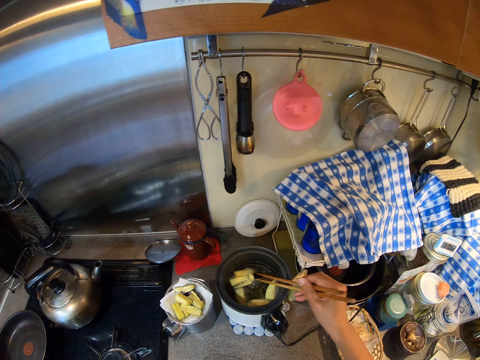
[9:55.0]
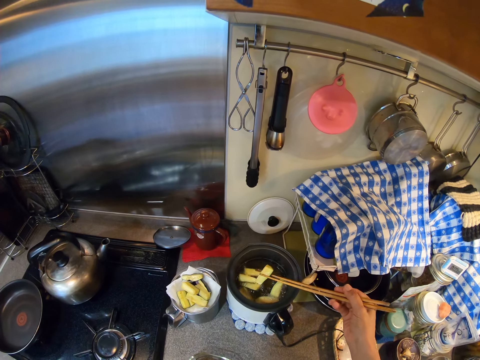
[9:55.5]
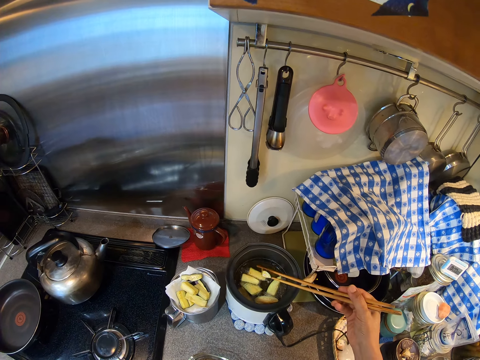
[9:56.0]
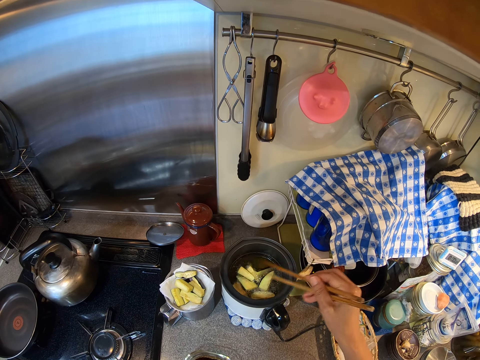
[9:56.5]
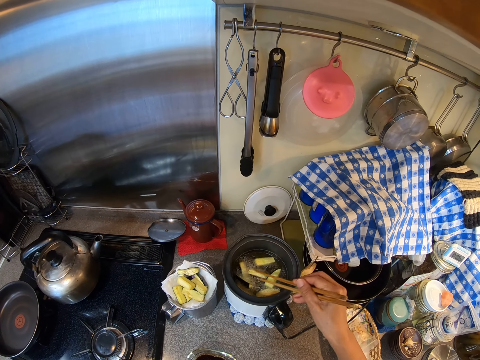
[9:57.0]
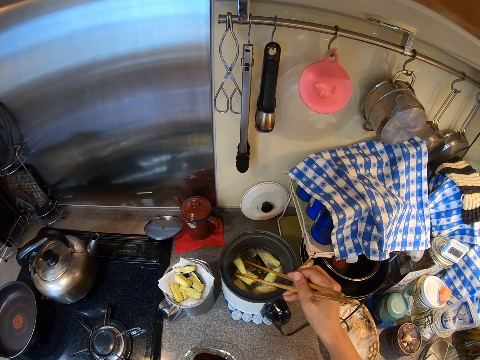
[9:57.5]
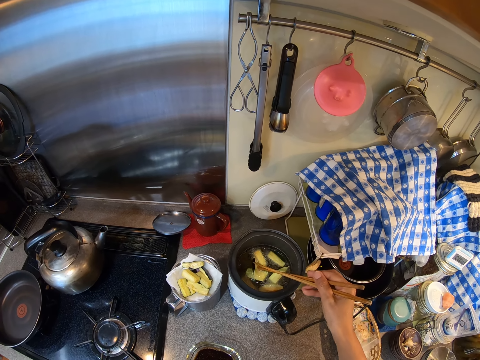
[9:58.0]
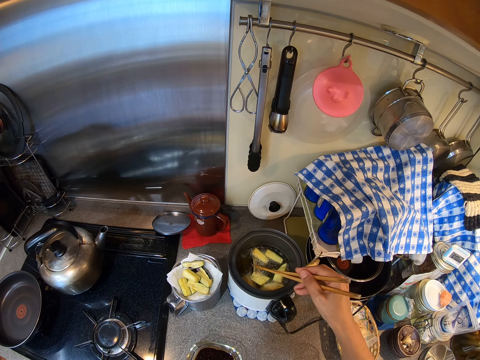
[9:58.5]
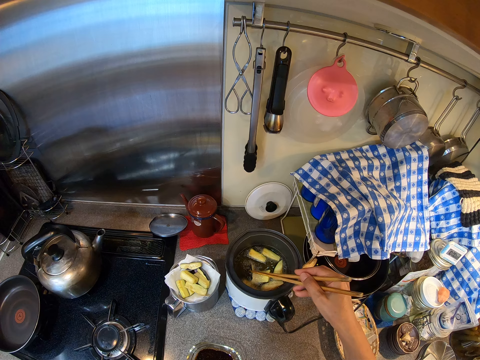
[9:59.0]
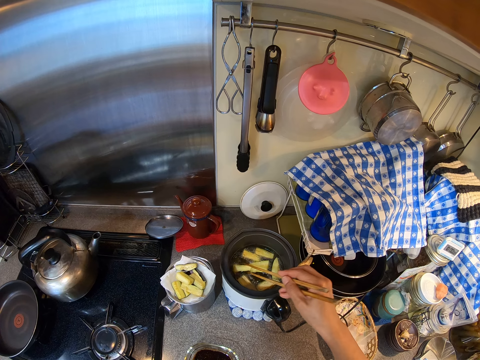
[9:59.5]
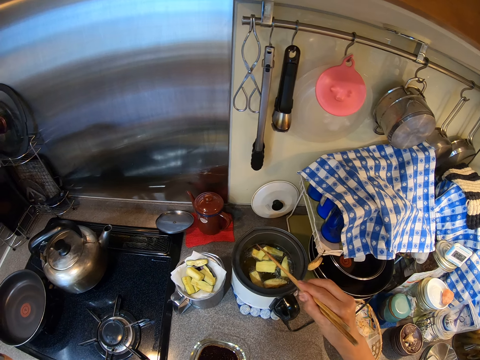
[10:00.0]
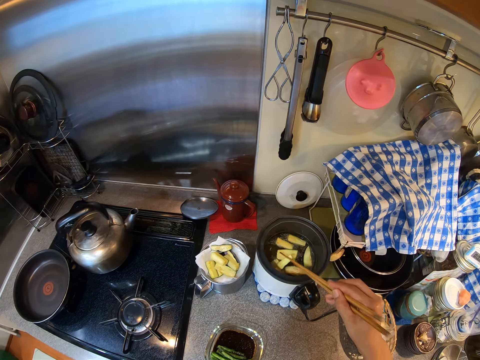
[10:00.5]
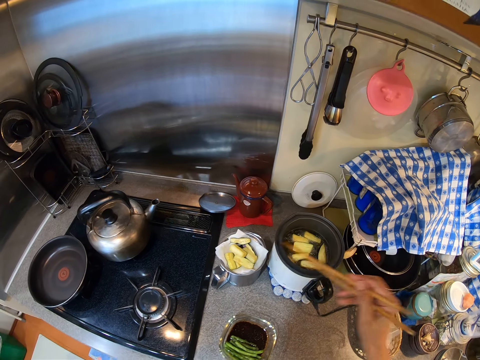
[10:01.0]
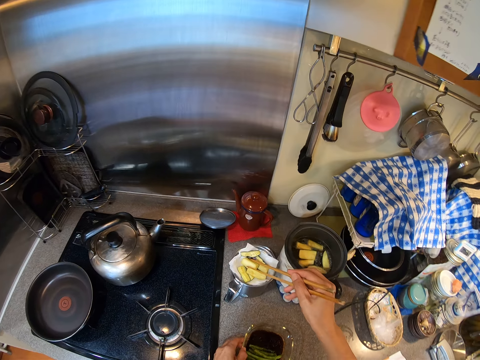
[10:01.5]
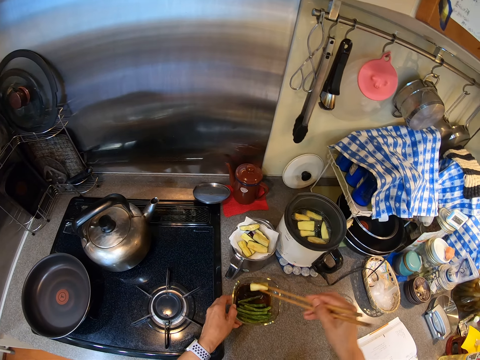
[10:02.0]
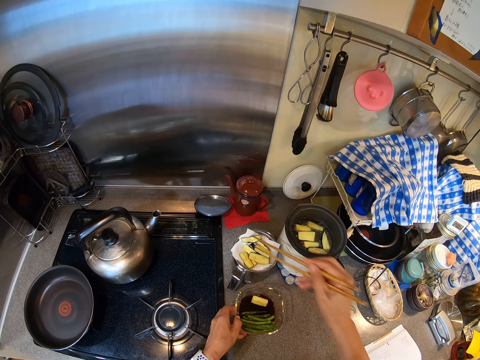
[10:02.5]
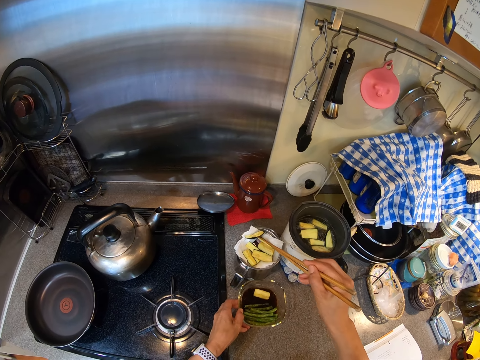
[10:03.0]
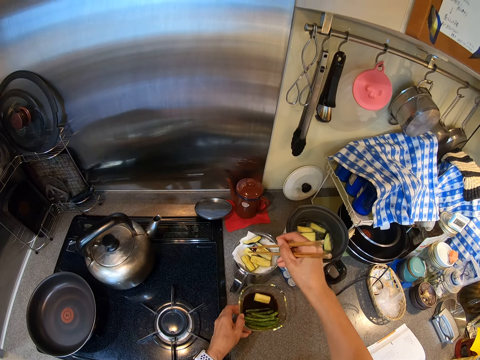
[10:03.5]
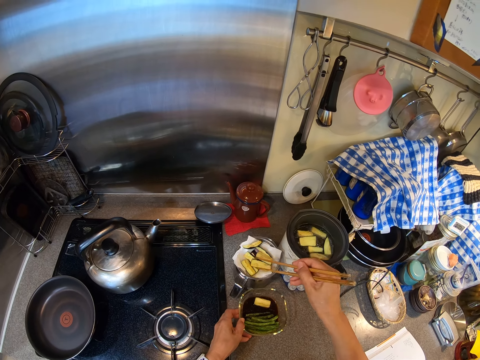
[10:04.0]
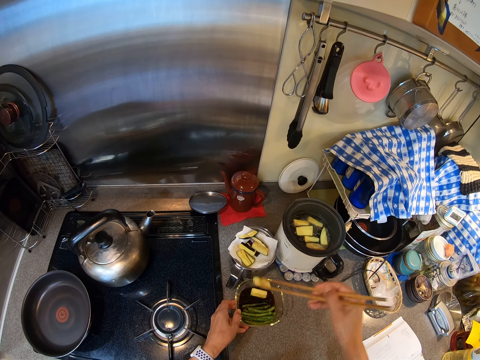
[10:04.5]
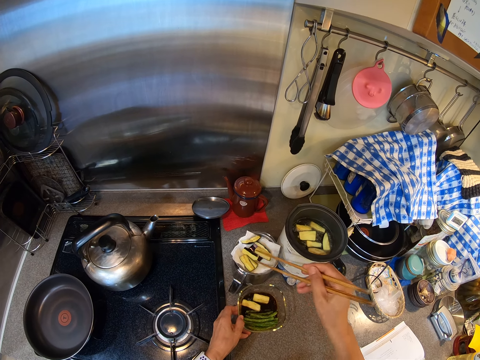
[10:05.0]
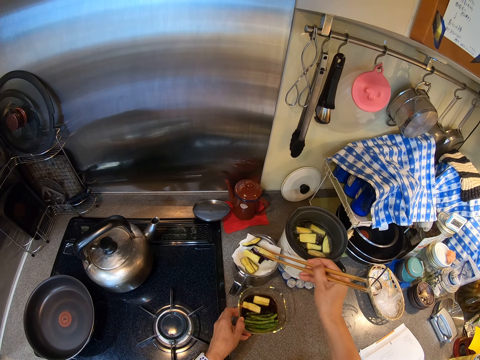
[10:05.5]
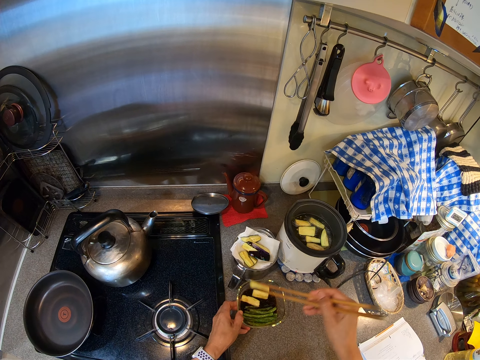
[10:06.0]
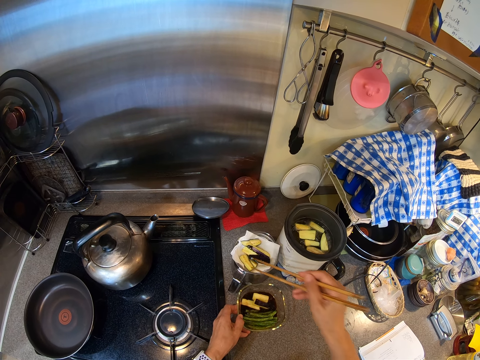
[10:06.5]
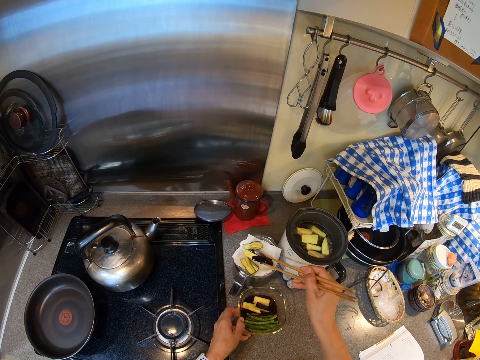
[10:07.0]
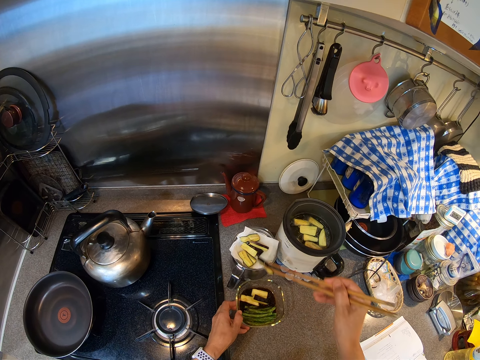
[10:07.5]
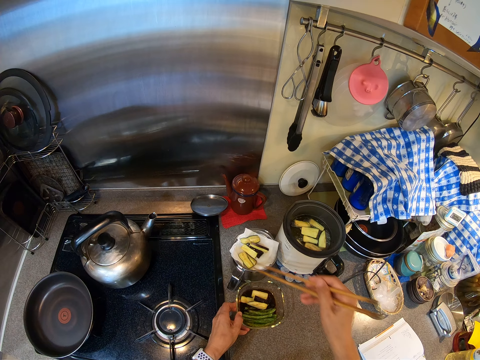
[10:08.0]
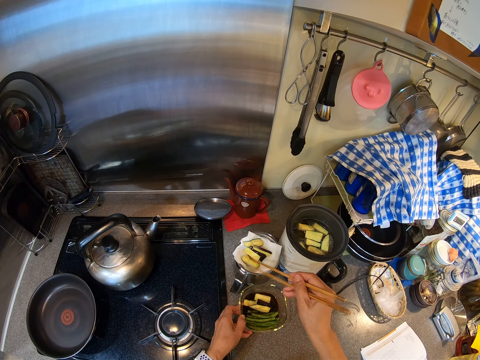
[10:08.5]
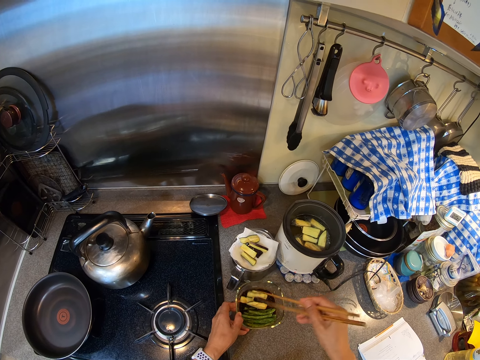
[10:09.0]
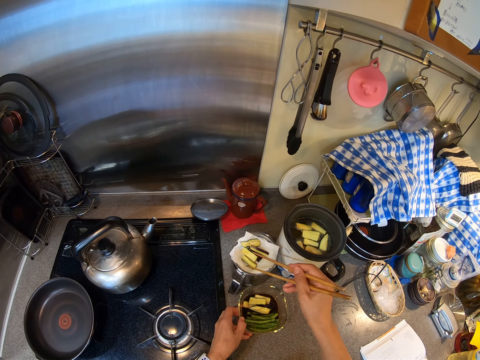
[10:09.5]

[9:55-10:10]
The camera wearer puts the food in the bowl. They move the stick down. They knock the stick on the pot. They dip an egg shell in the sauce. They pick up the egg shell.

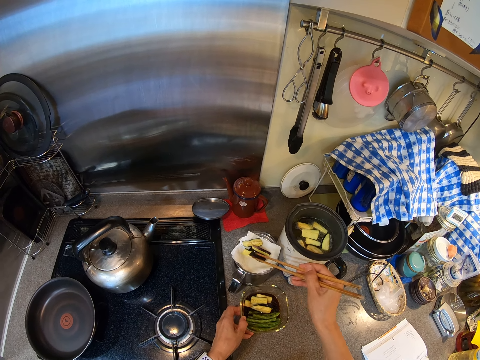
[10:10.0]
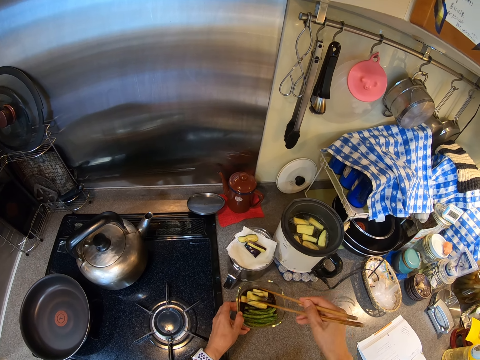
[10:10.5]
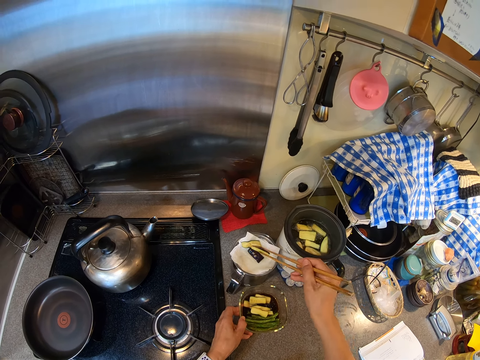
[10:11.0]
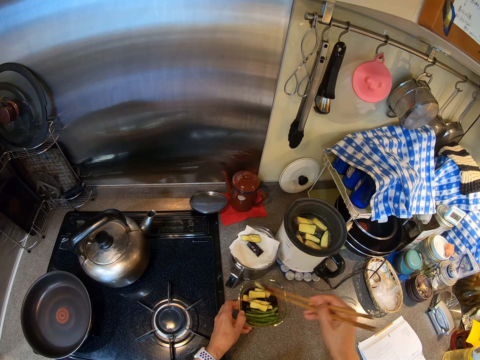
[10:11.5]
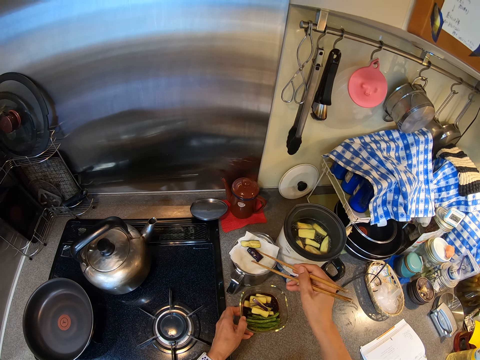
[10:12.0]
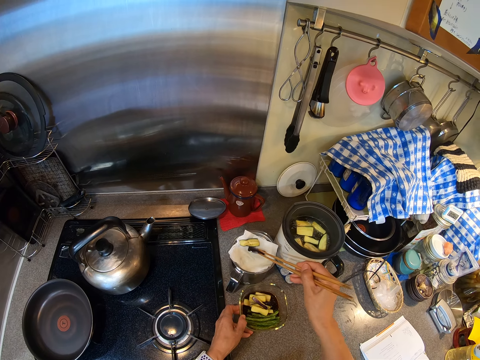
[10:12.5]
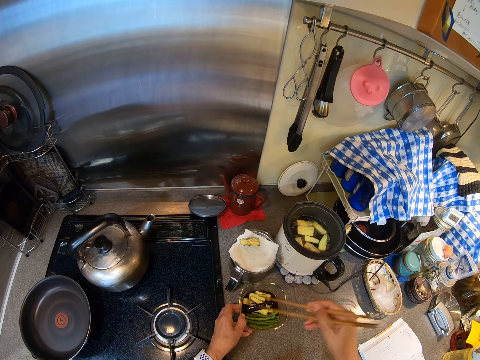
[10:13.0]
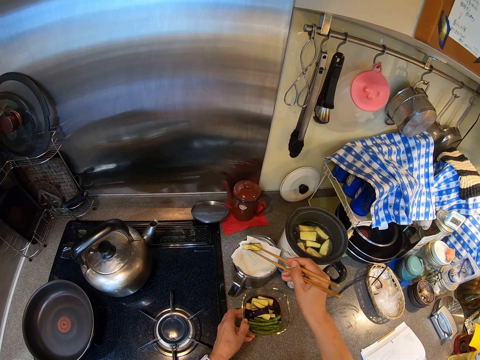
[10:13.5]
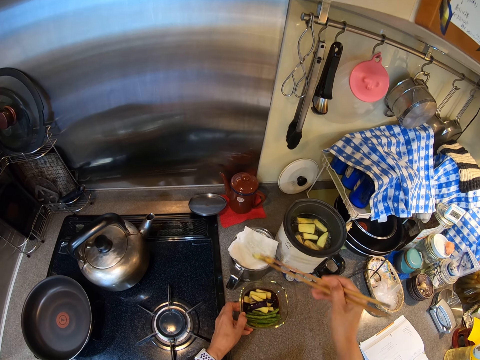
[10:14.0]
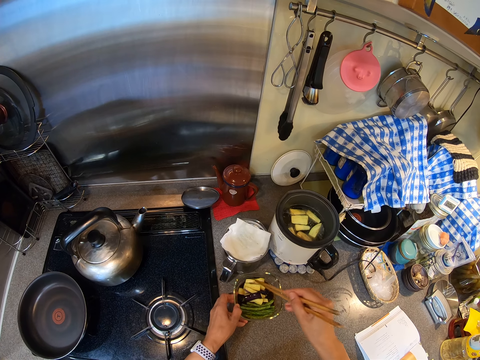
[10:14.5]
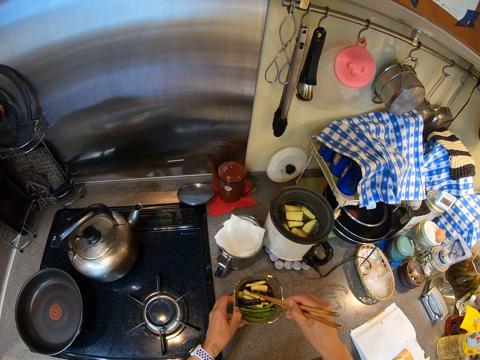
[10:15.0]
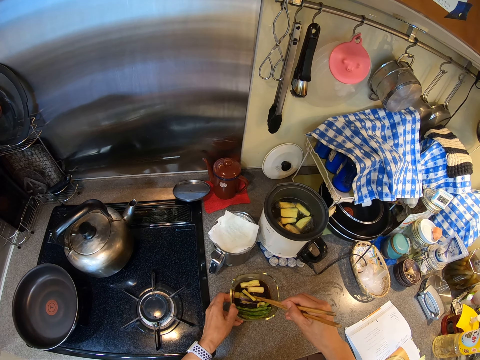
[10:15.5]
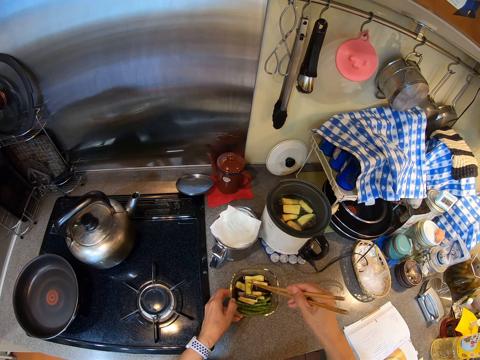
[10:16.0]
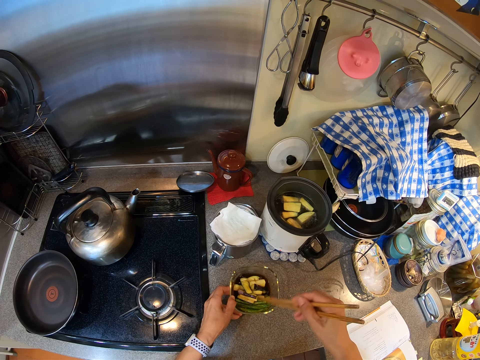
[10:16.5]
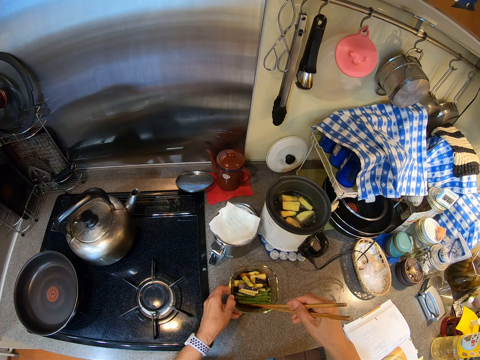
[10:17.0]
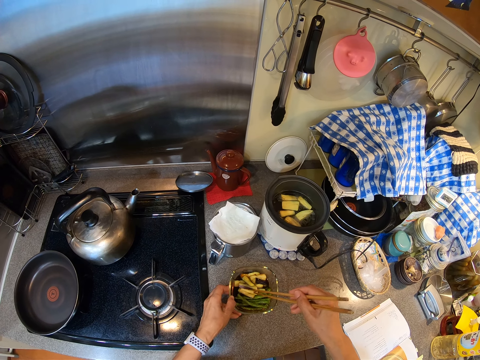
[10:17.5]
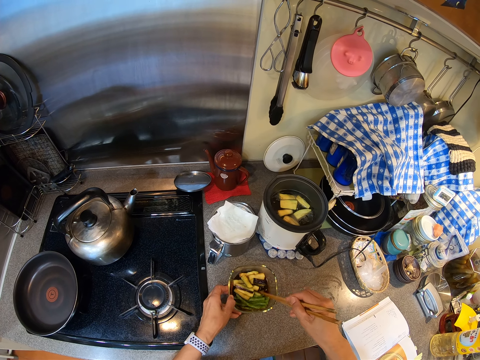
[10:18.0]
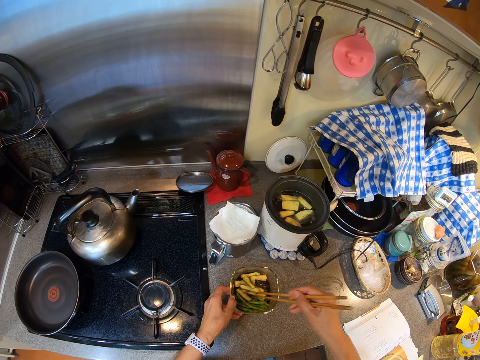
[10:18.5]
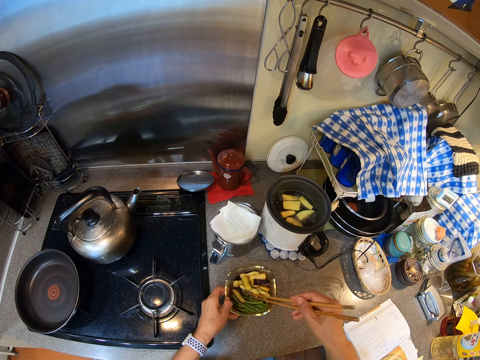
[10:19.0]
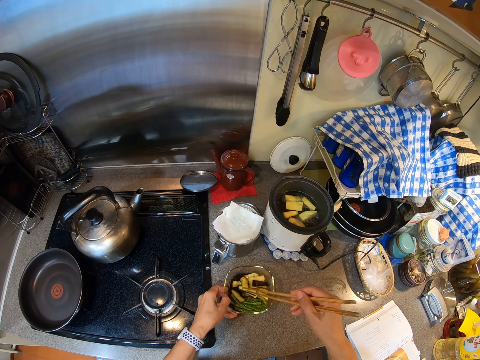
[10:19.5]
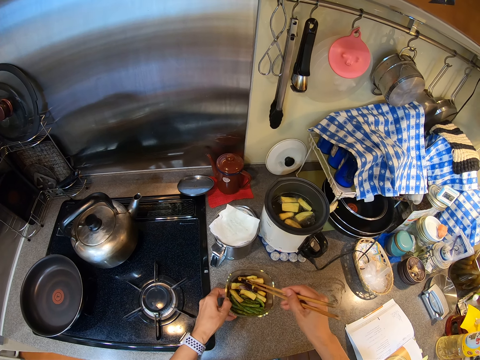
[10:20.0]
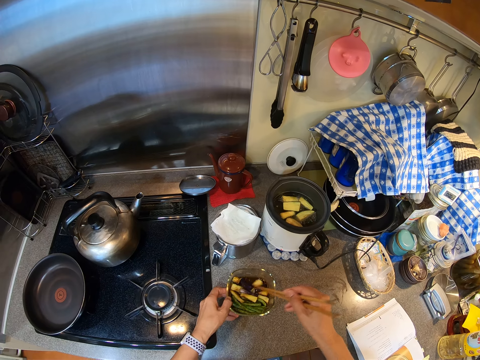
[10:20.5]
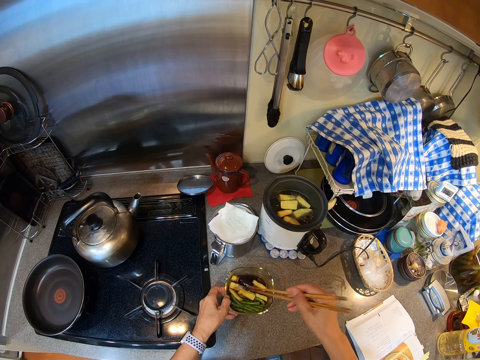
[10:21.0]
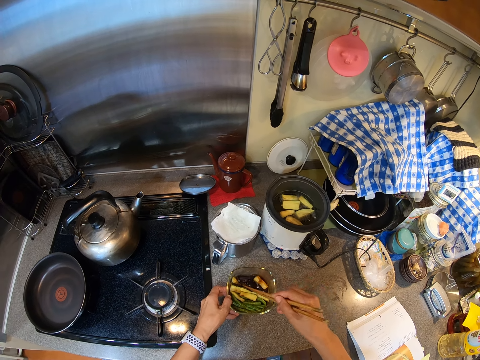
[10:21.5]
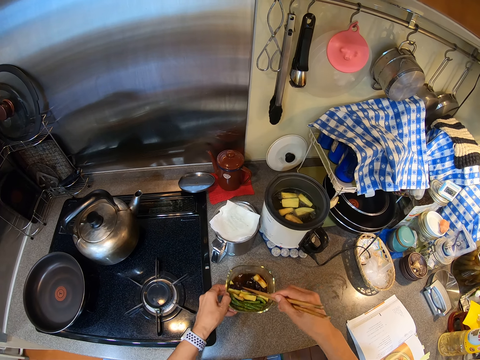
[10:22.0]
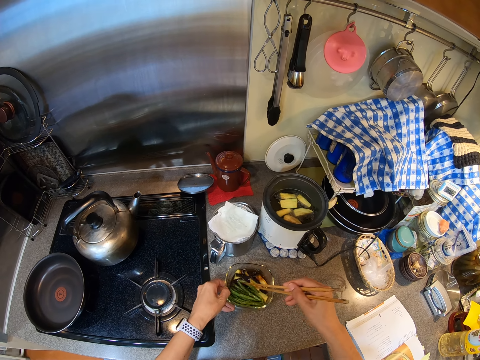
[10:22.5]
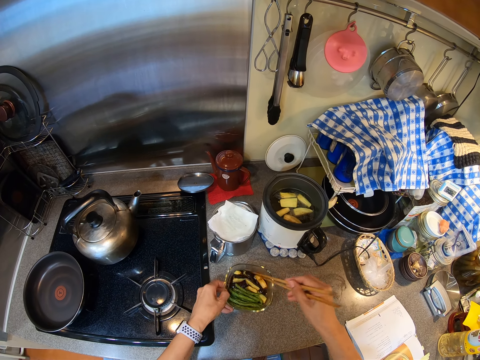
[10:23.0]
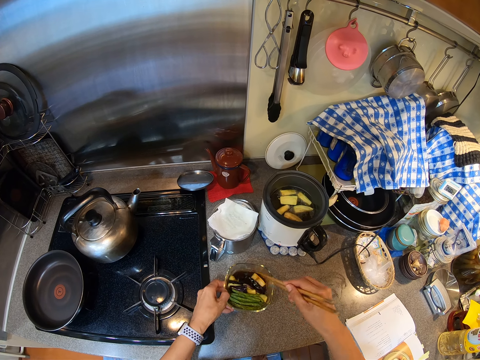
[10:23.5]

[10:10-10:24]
The camera wearer coats the food with the sauce in the bowl. They stir.
